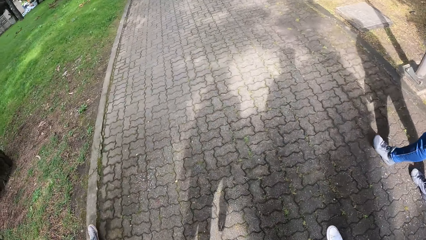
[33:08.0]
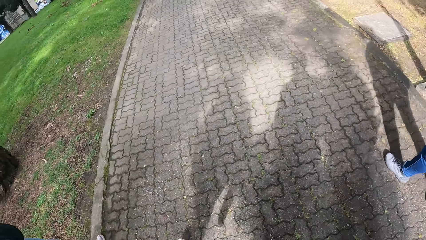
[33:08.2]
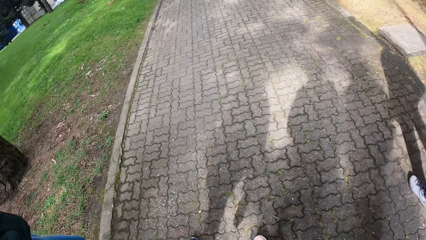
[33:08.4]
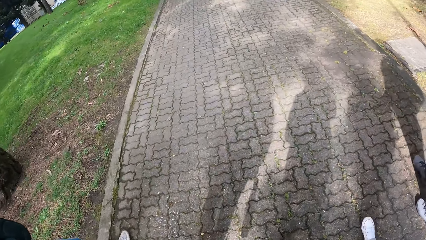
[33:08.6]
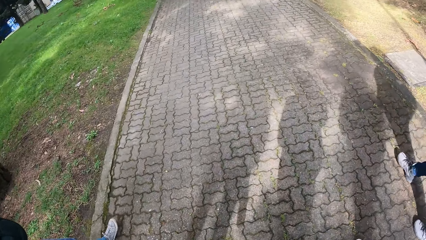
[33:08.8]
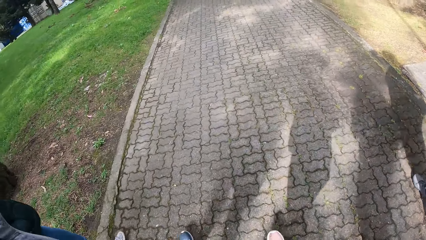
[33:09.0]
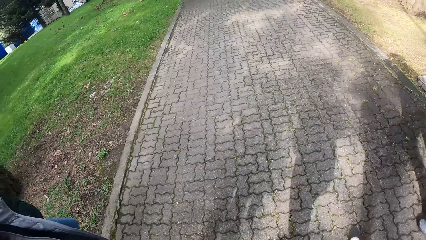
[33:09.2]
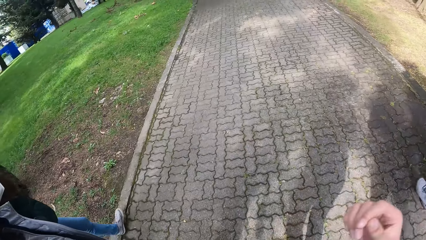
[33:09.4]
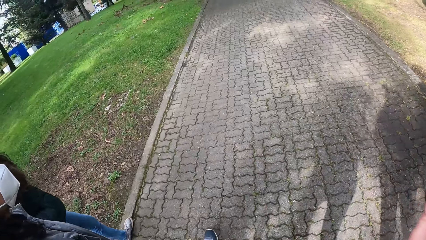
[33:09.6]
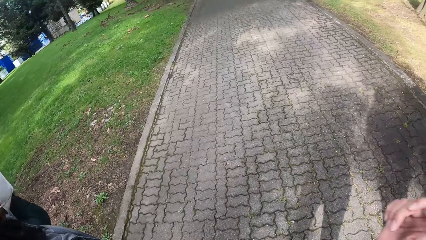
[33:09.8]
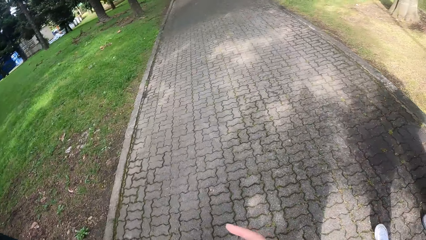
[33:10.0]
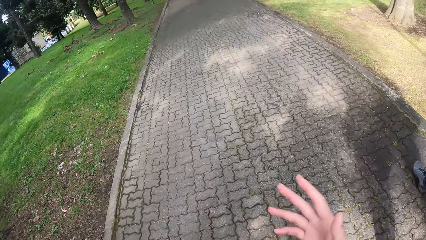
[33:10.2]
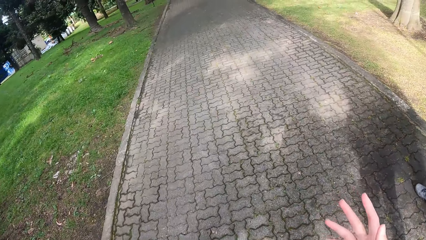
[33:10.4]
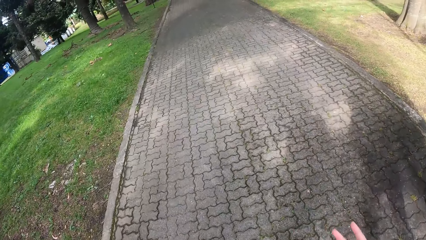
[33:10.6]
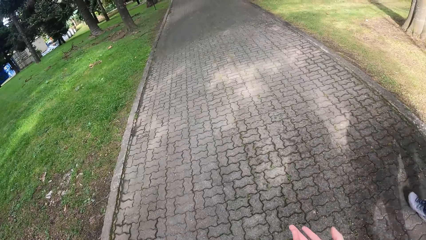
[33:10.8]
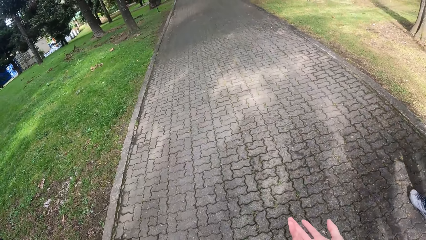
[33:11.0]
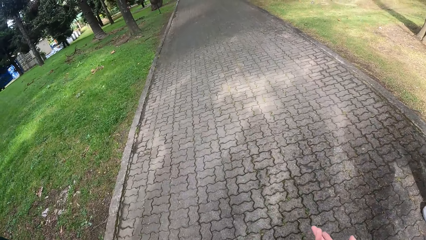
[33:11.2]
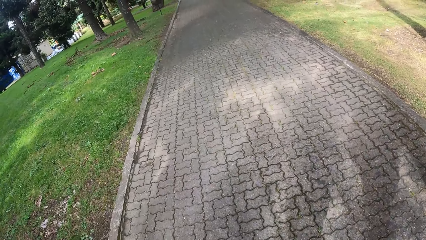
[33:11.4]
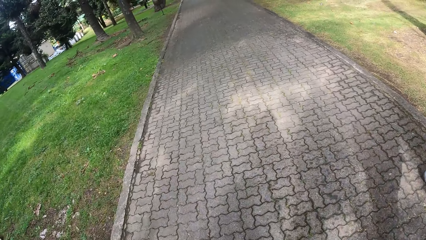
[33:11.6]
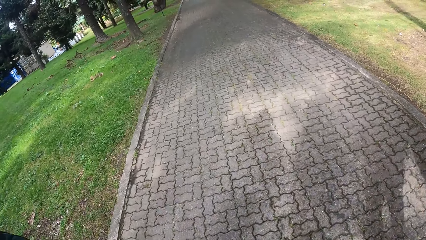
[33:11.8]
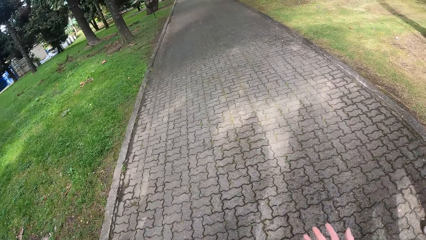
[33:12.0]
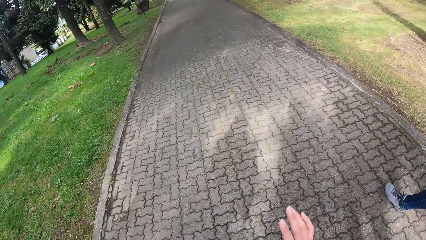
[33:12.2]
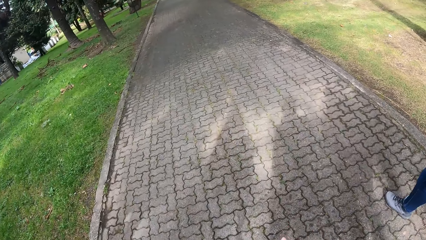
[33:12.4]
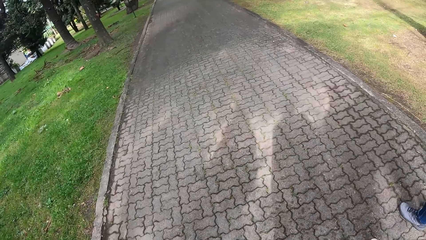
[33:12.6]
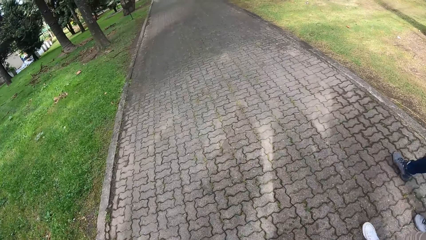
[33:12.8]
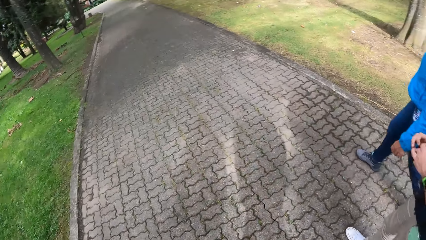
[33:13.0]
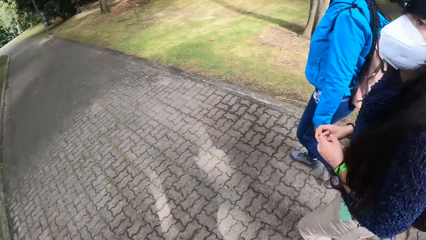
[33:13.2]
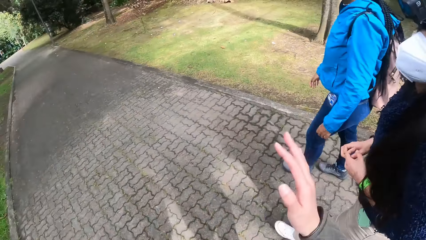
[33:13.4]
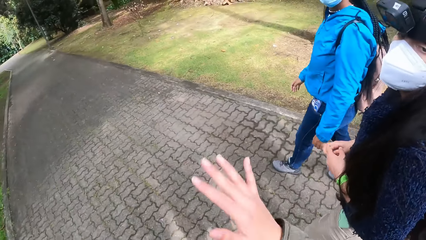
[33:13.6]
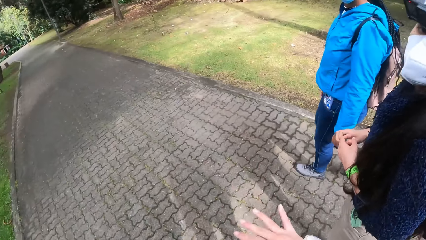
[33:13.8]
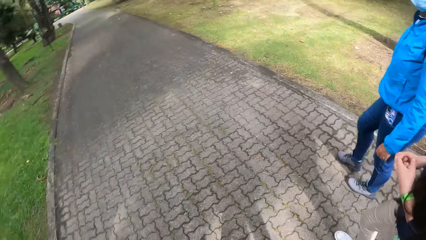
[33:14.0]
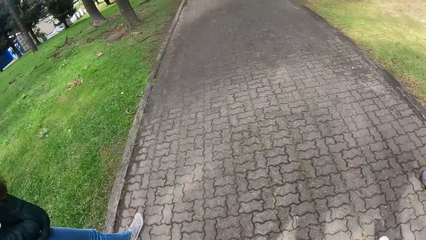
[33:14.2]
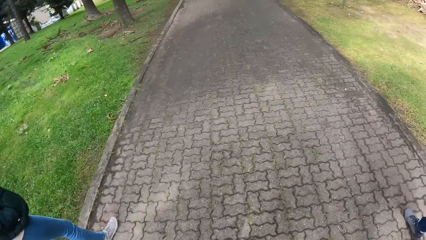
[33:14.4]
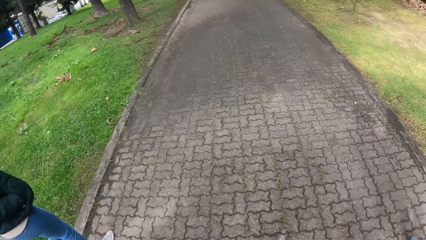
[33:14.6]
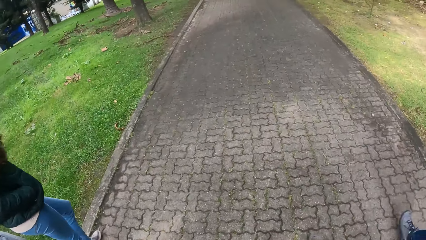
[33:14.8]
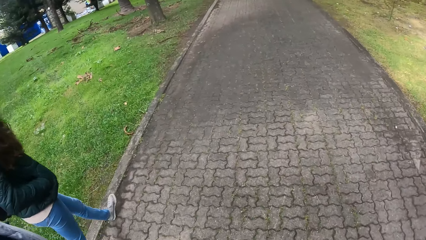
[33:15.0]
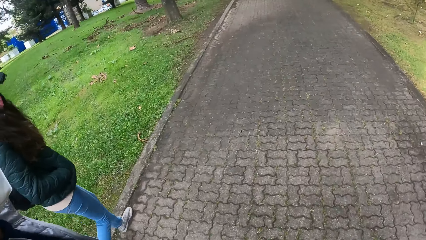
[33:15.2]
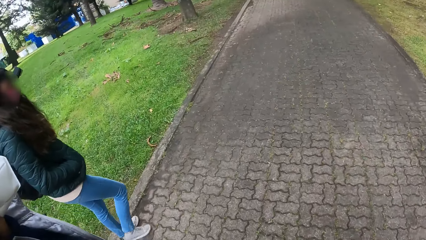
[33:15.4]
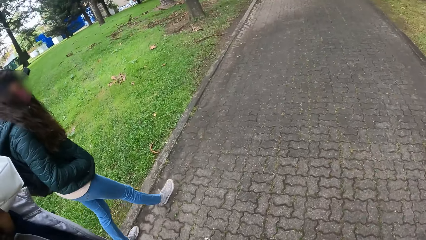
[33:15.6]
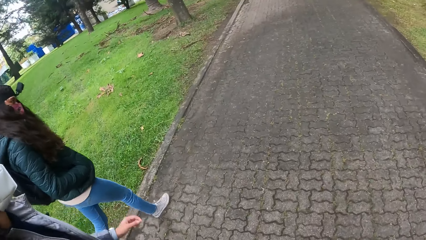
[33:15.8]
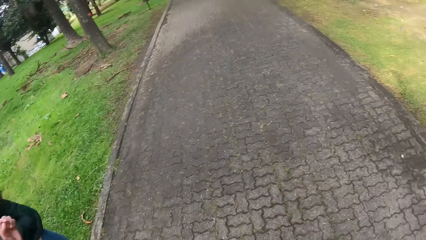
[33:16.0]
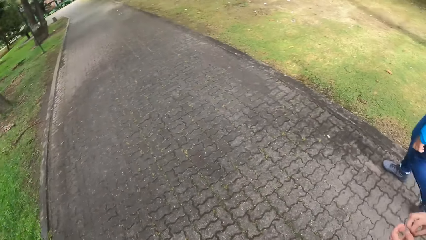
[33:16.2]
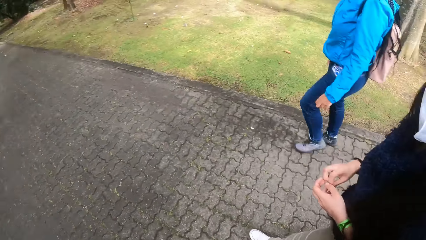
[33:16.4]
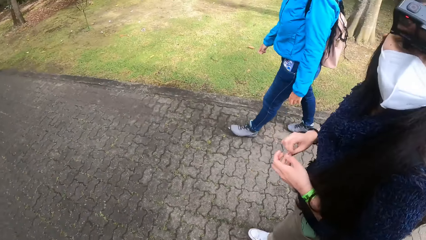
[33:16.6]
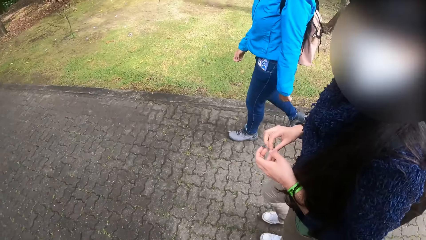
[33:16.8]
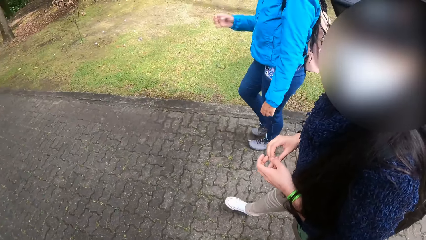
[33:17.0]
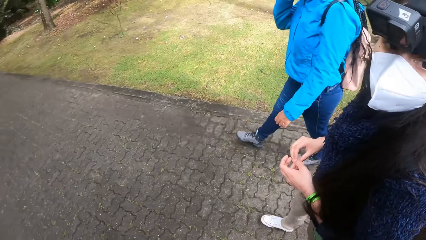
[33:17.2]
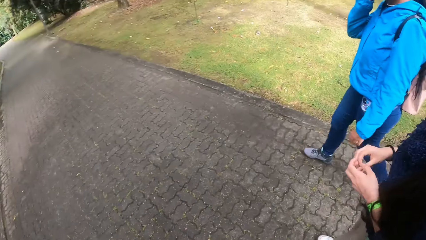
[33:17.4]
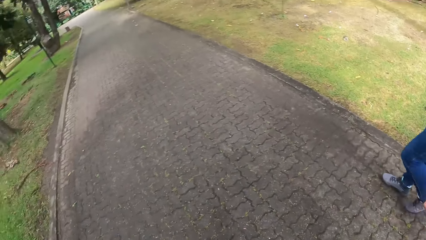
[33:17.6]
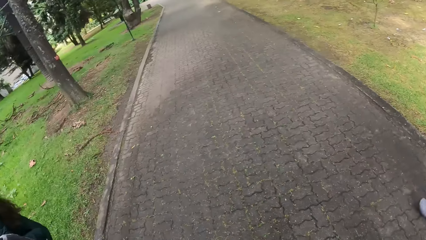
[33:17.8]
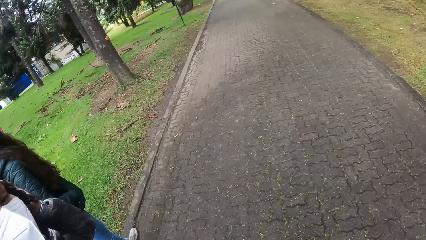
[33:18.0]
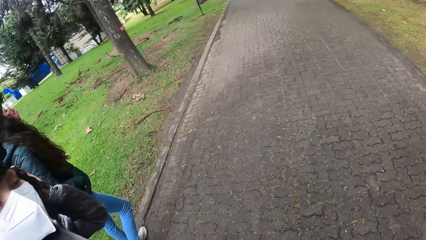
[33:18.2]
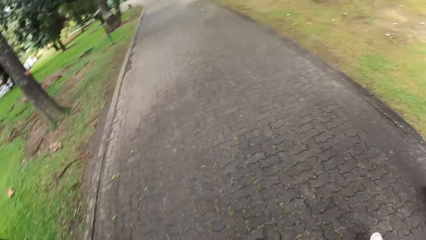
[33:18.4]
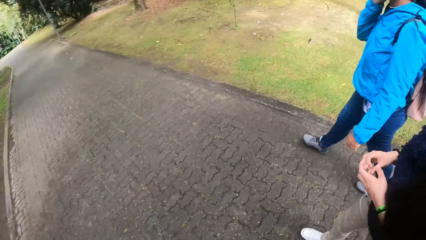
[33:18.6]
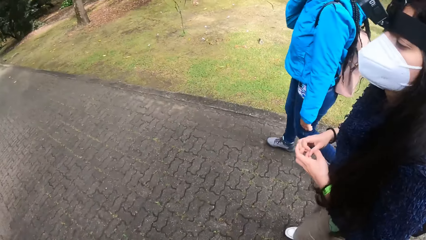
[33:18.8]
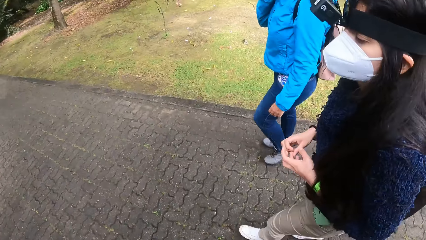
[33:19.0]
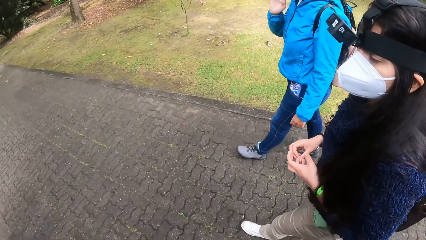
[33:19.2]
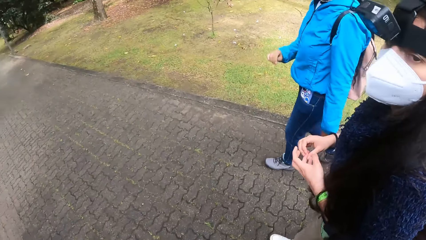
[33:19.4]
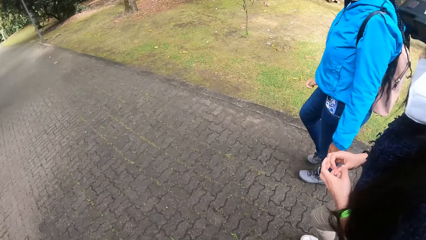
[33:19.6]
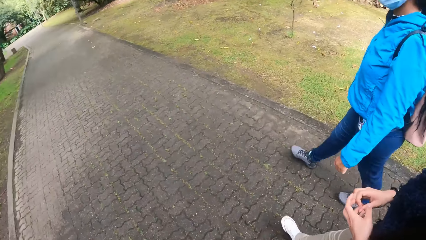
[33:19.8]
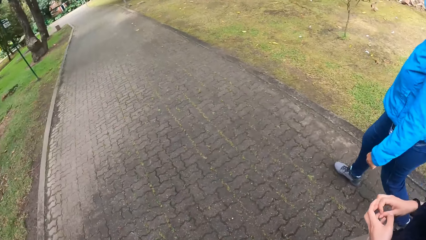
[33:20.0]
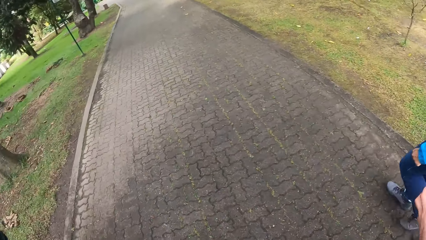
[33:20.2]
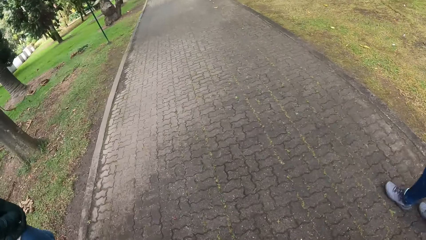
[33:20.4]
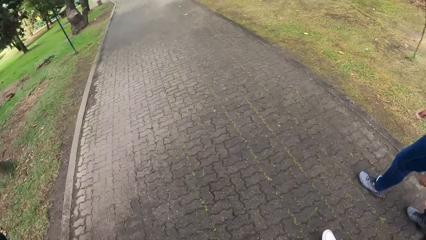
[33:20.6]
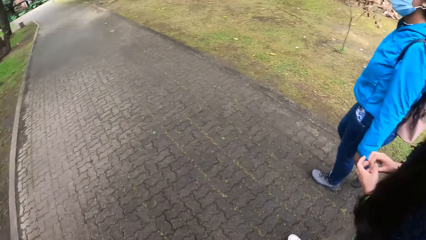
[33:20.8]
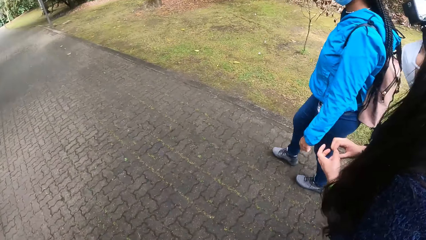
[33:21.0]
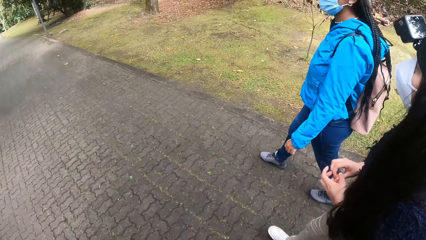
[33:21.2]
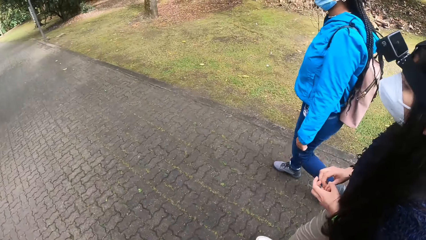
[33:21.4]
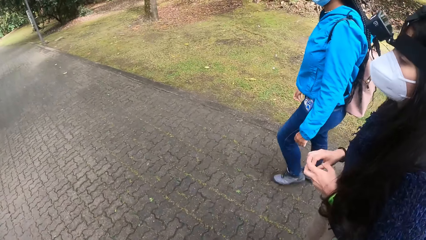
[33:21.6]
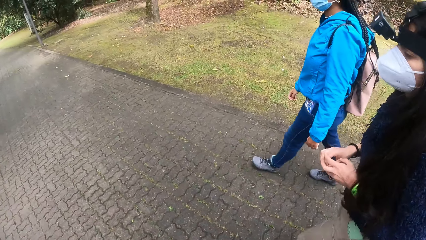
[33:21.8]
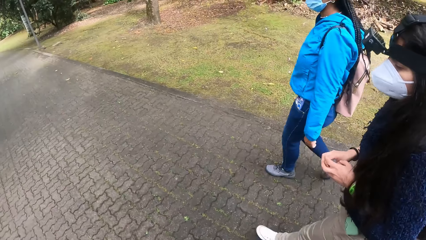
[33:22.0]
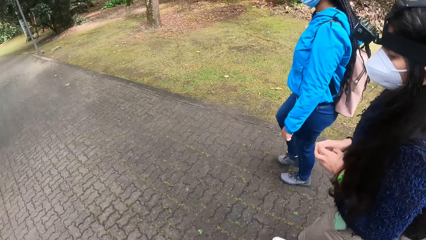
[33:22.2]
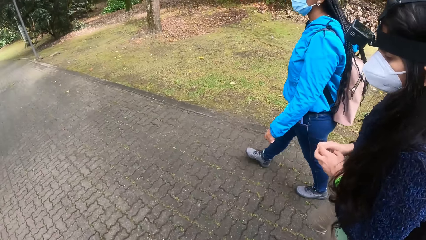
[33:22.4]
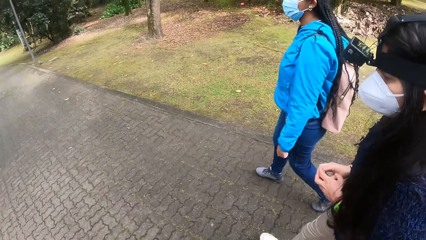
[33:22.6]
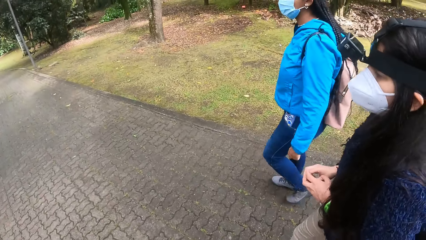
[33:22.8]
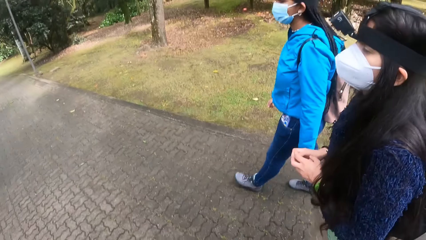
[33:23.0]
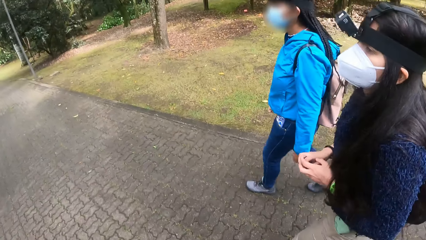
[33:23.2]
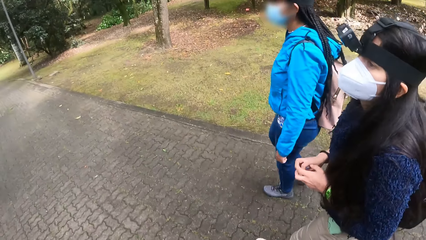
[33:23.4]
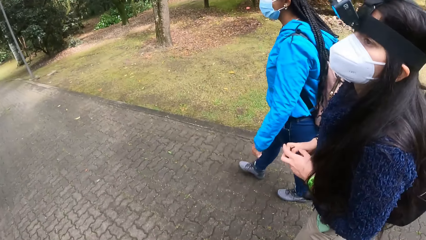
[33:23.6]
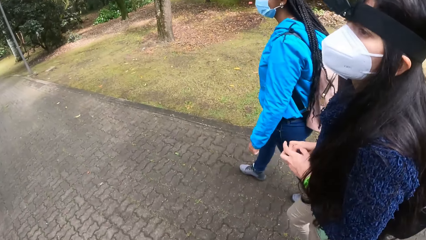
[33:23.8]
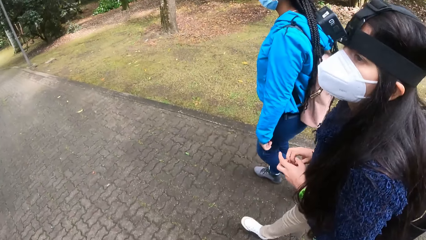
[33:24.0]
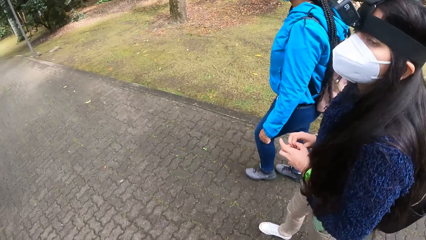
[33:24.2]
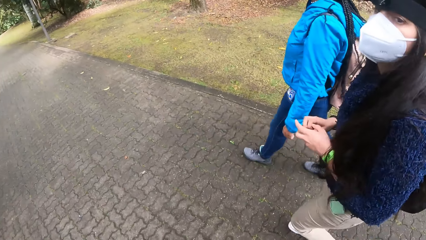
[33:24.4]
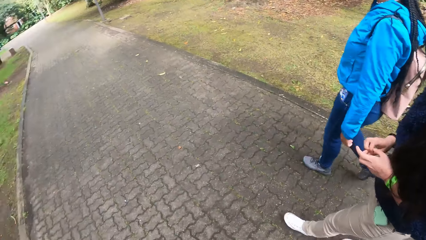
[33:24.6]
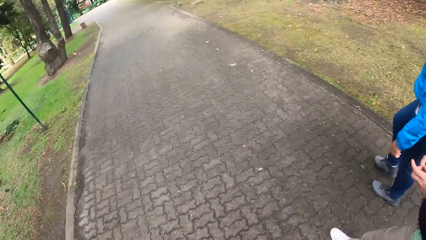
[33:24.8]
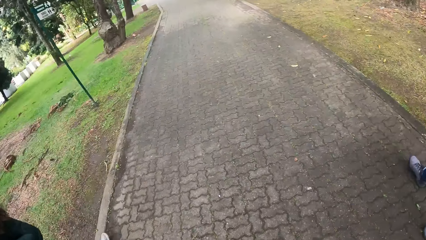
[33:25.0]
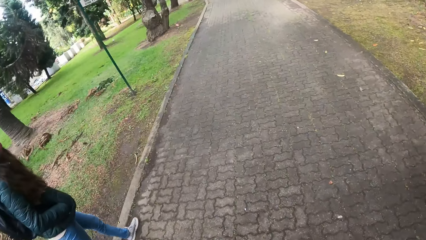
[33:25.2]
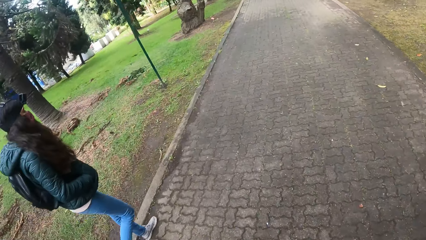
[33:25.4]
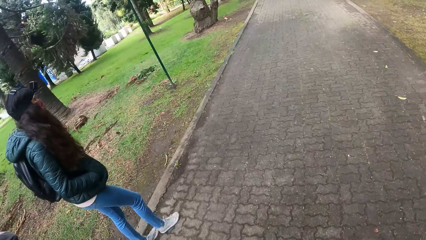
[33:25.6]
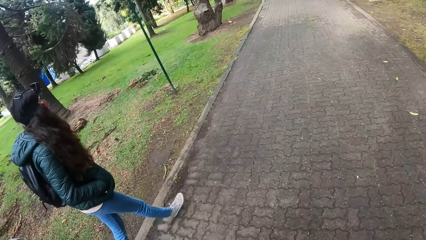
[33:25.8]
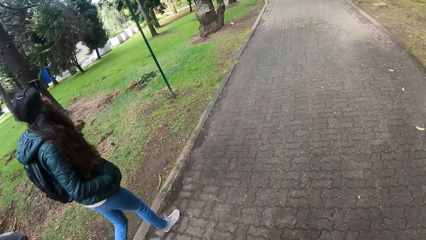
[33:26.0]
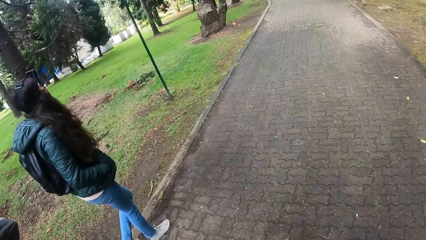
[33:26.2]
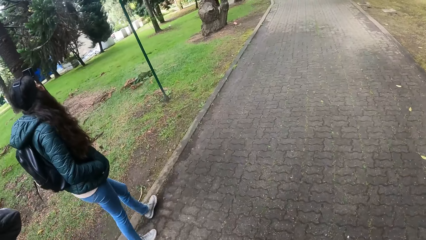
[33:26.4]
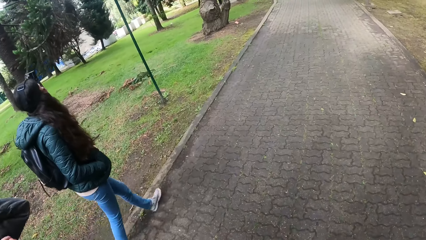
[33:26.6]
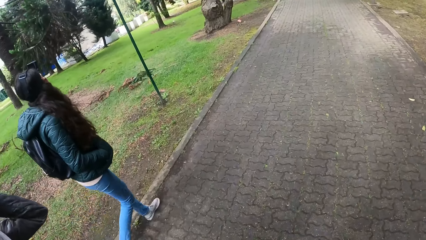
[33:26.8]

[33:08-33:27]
The camera wearer converses with a woman and another woman. The other woman converses with the camera wearer.
